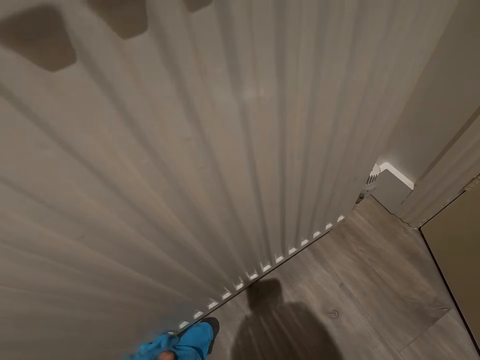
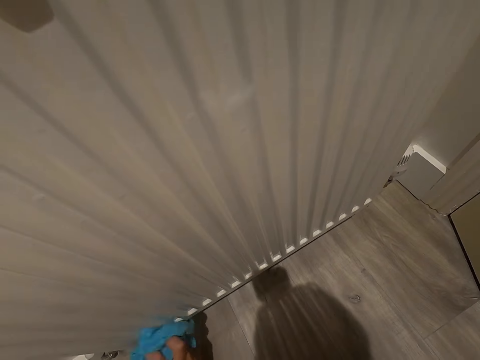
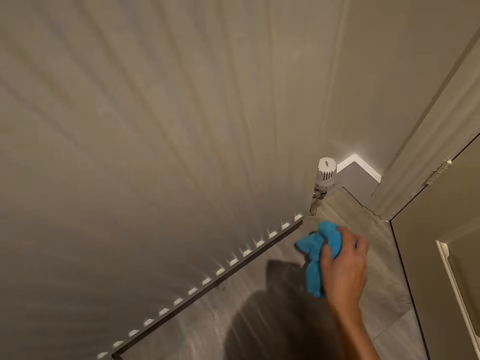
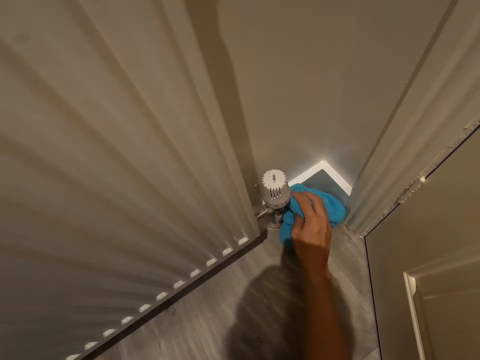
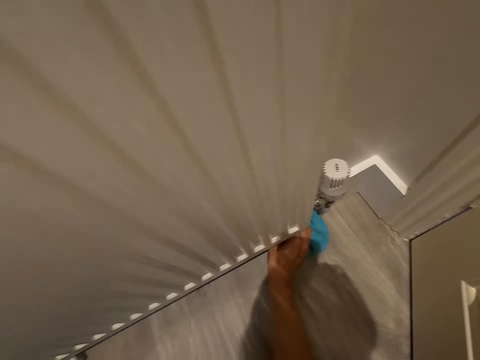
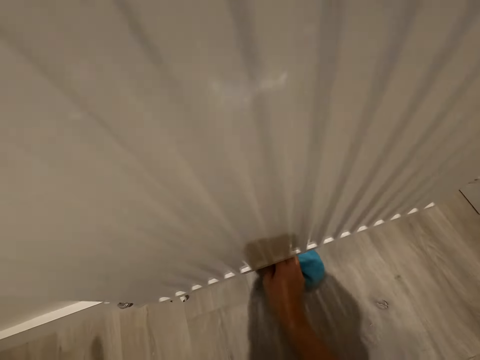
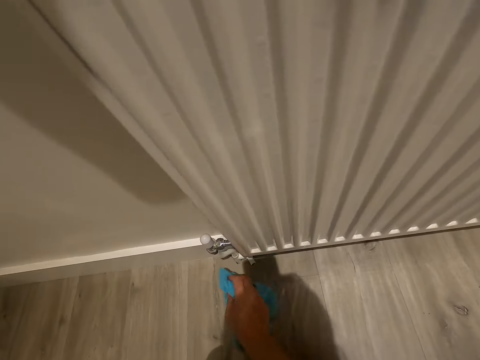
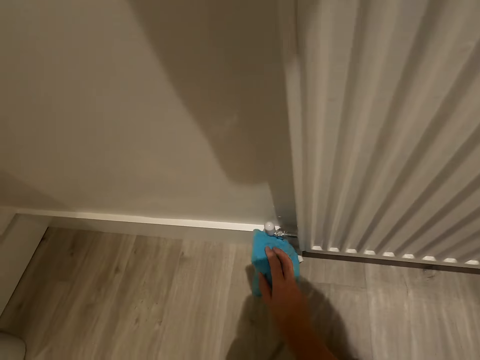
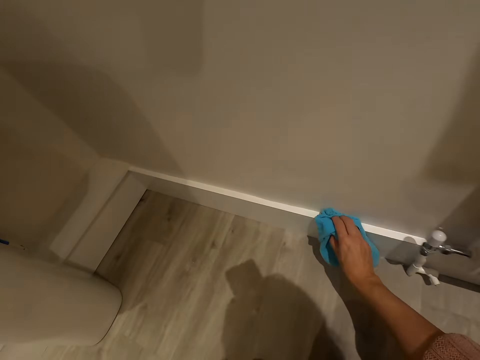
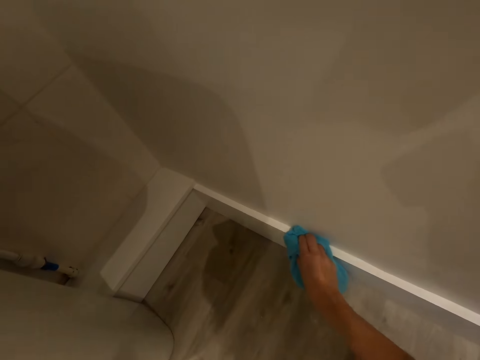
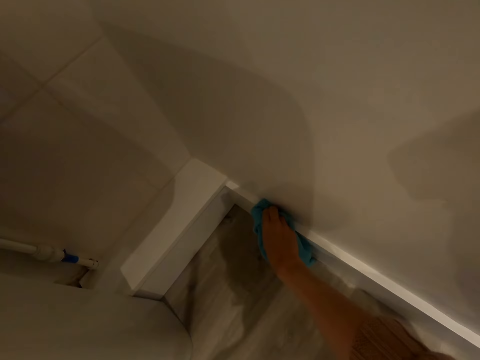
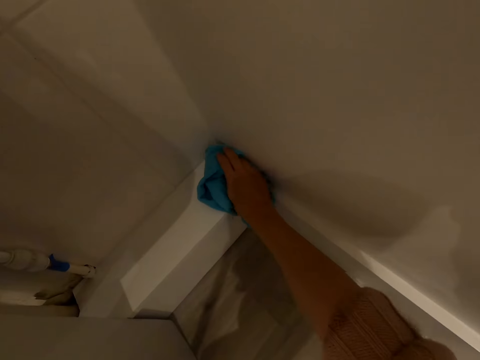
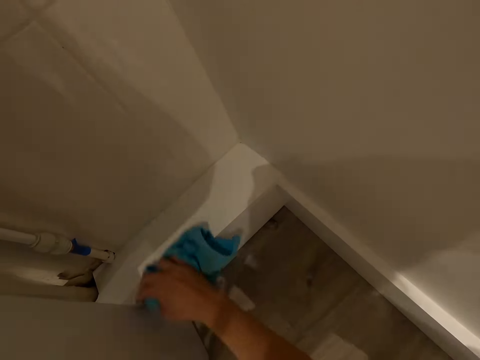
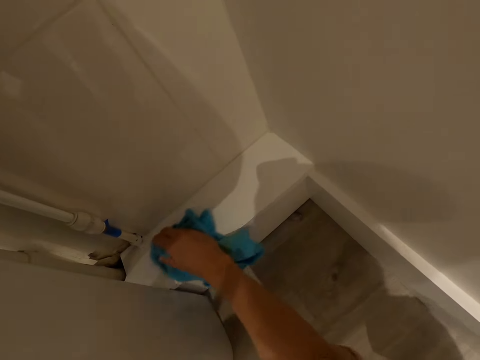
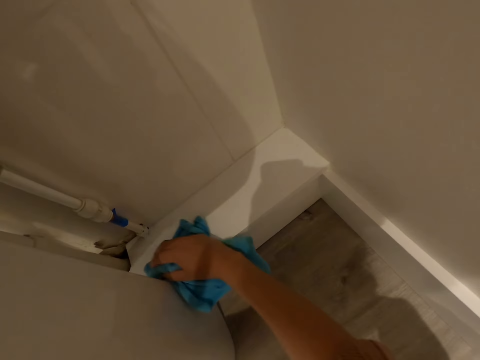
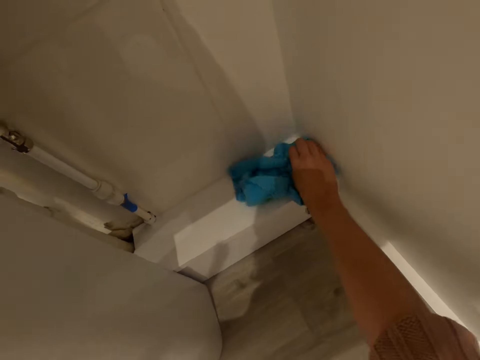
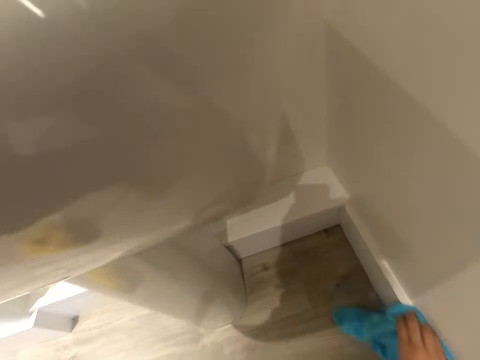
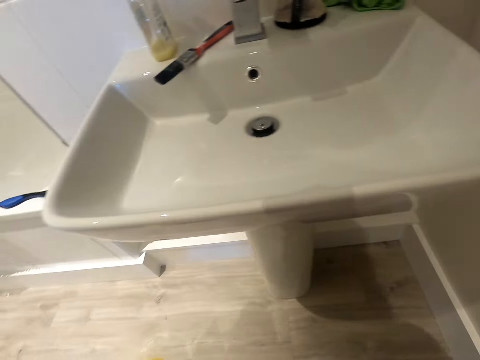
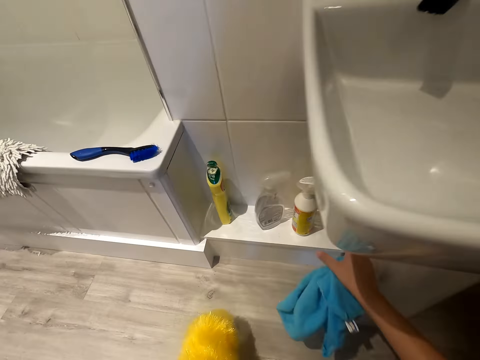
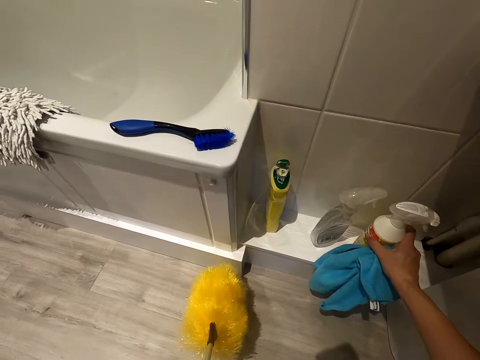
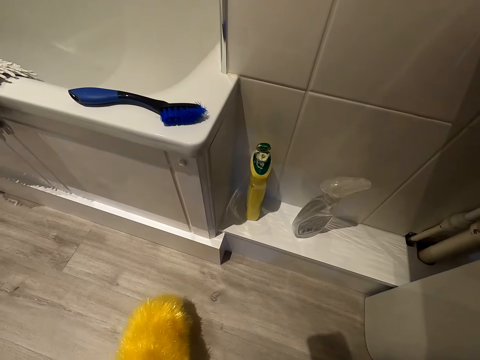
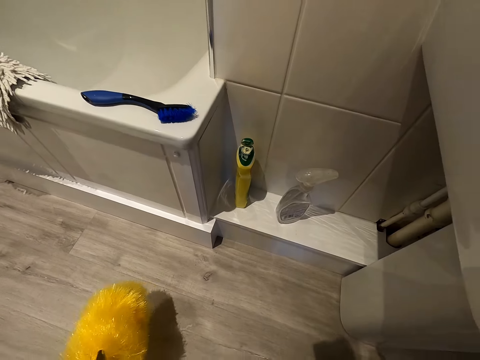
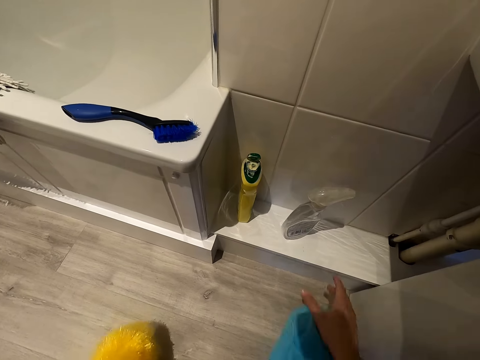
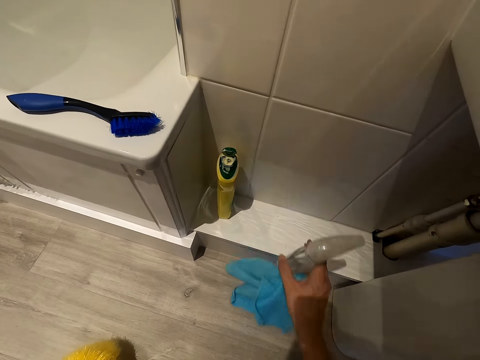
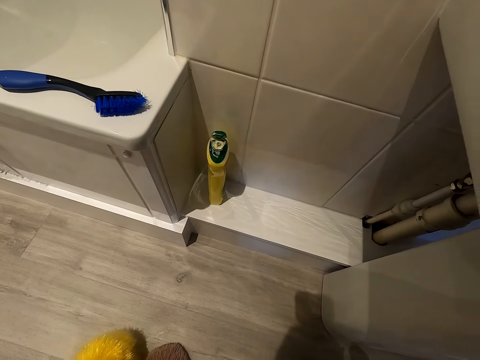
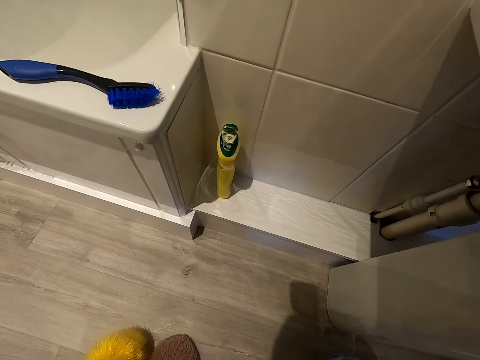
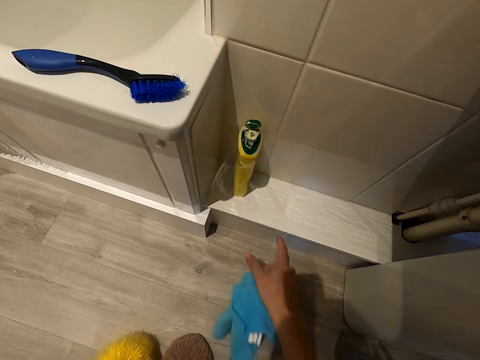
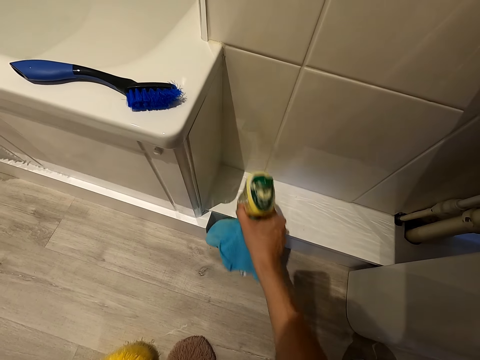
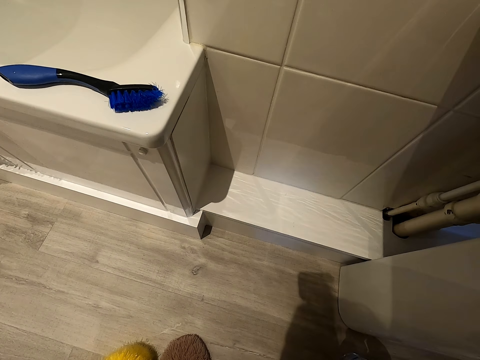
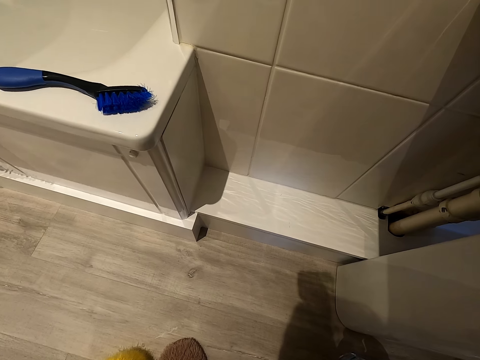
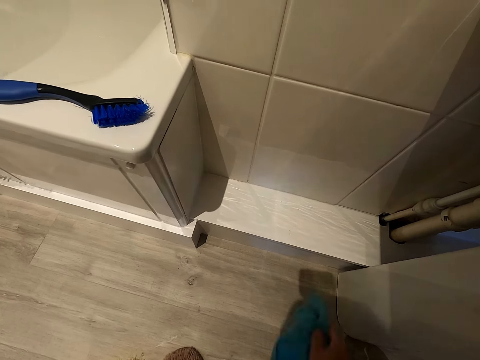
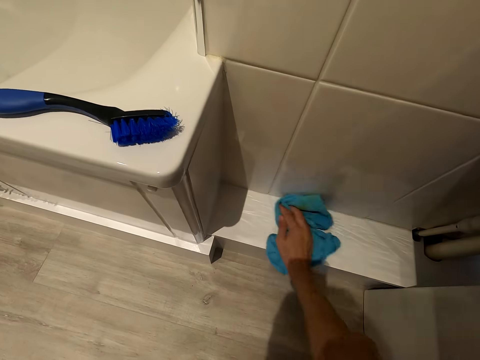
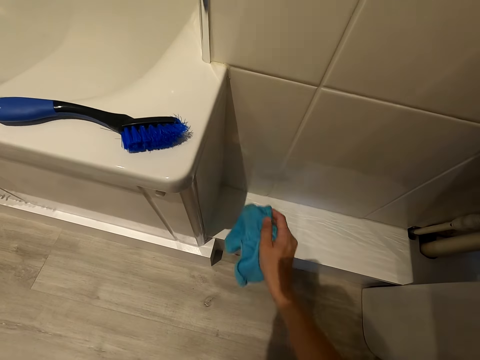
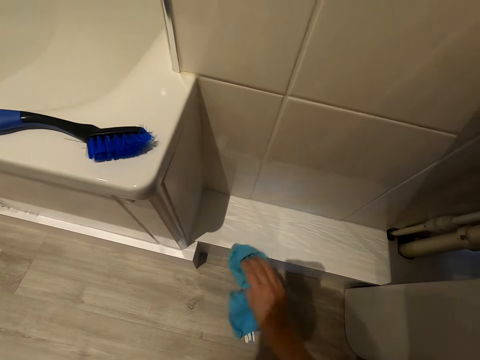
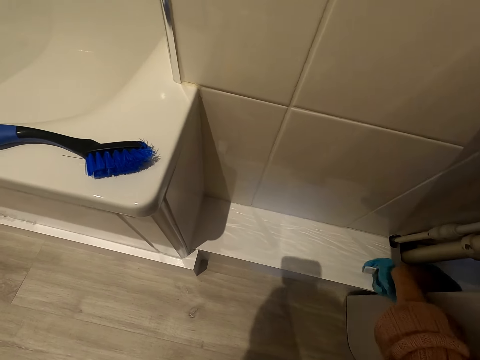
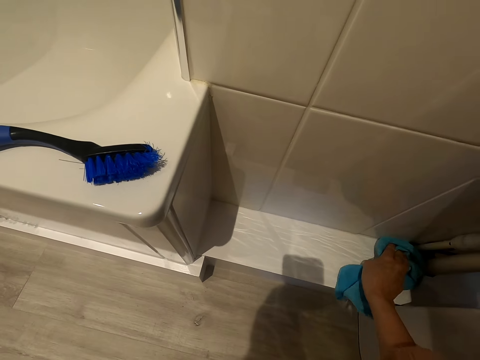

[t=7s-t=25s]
The camera wearer cleans along the wooden belt around the room. They grab the spray bottle. They remove the splash can from the surface. They pick up the detergent bottle. They wipe the surface with a cloth.

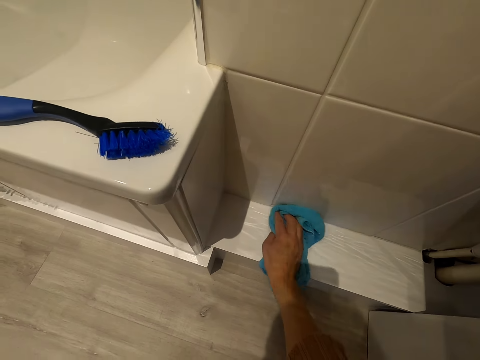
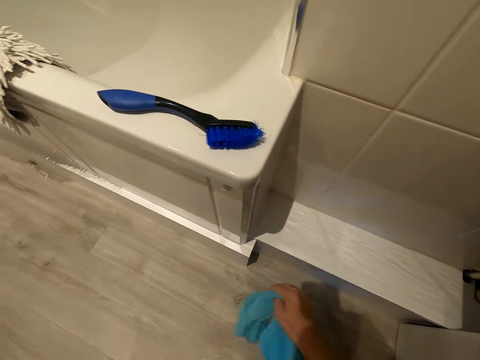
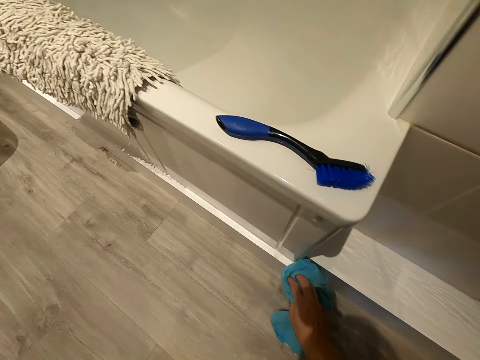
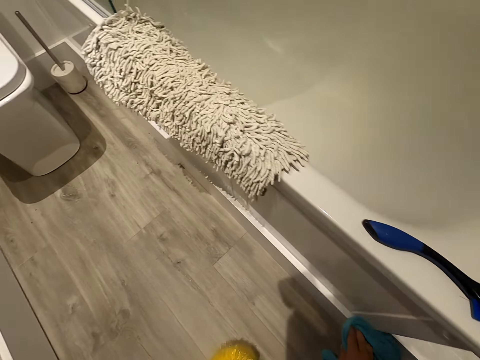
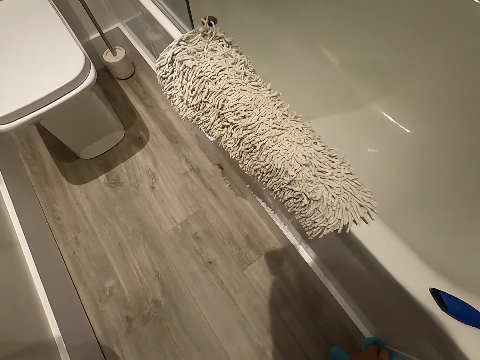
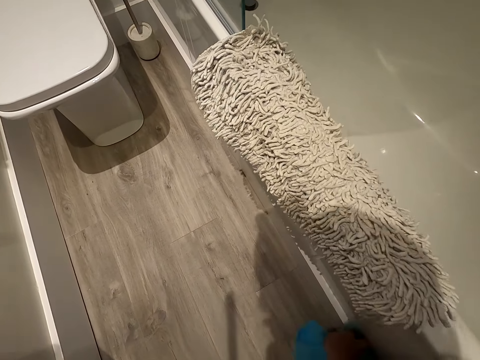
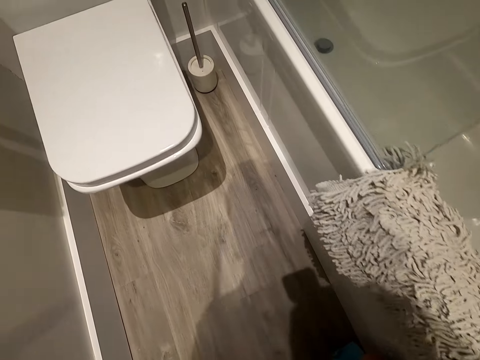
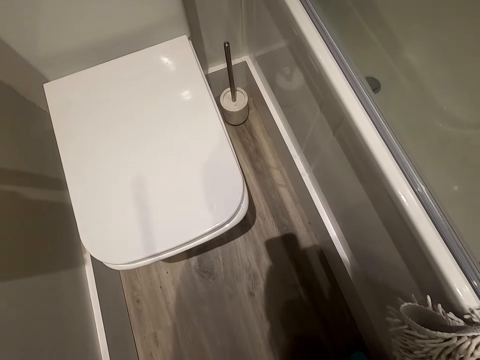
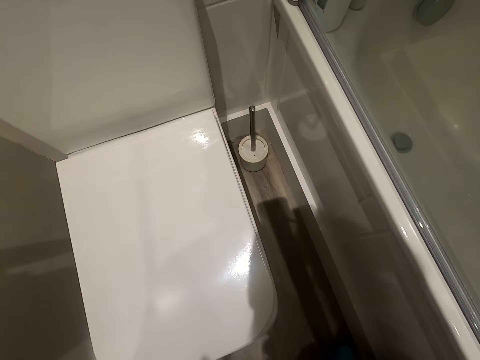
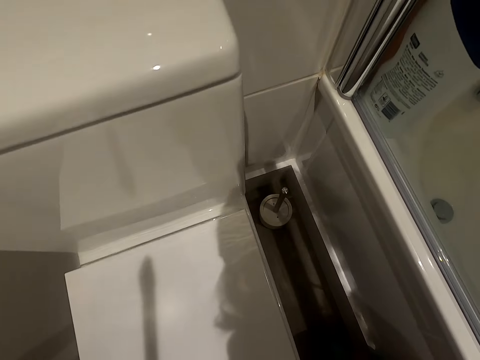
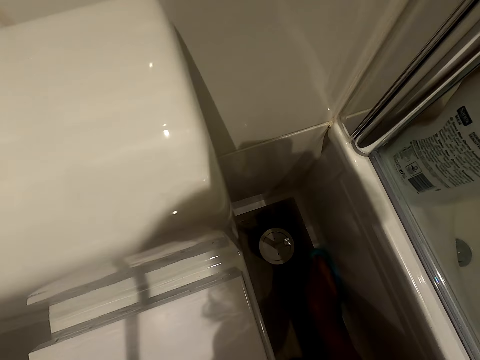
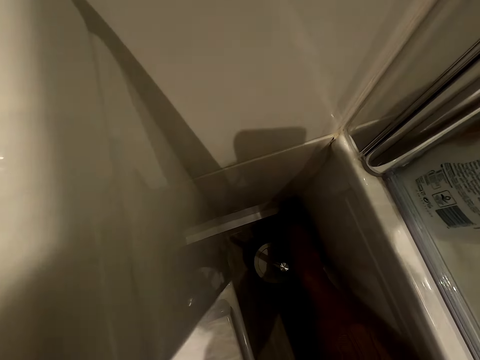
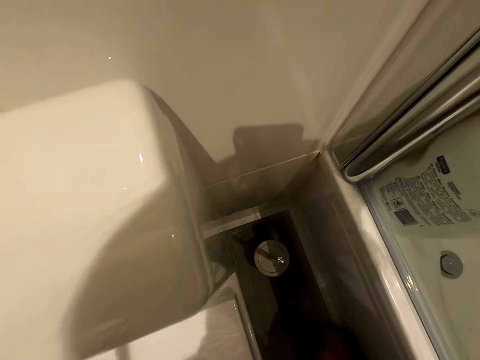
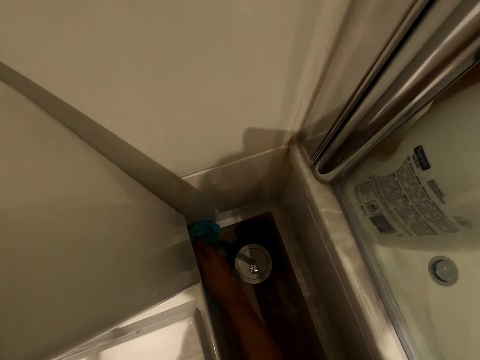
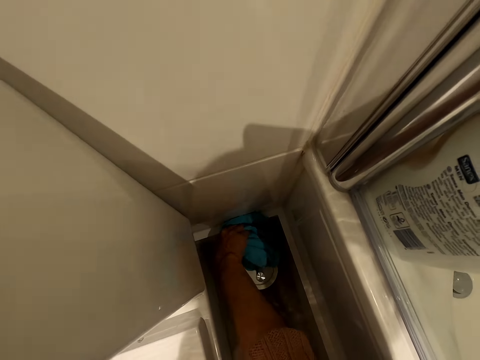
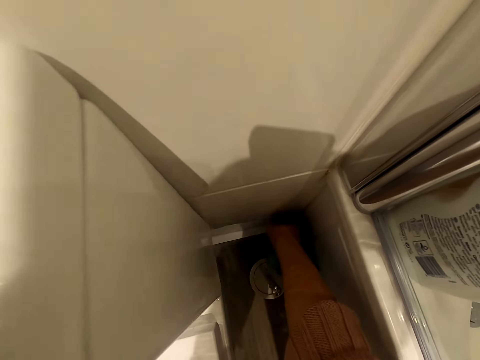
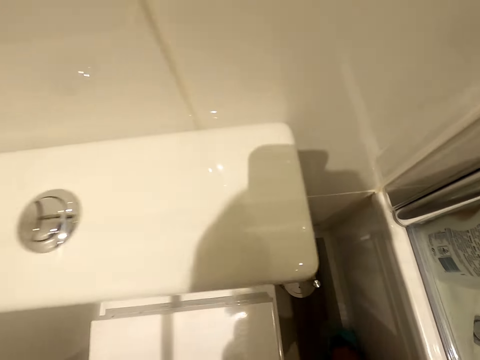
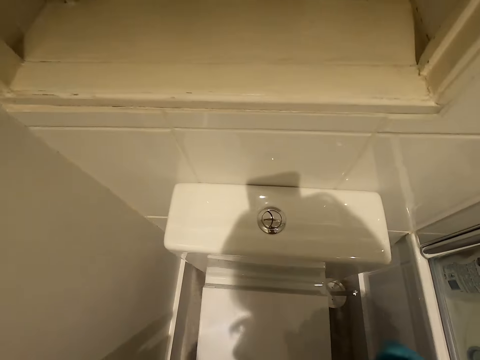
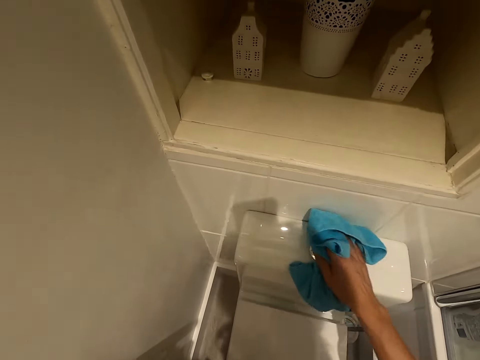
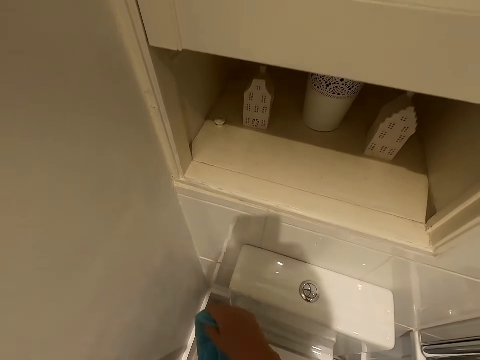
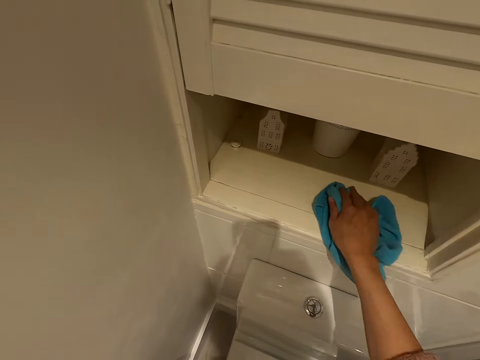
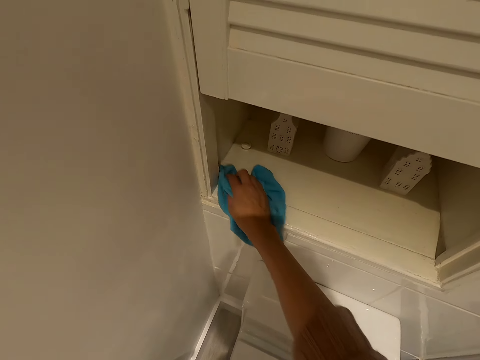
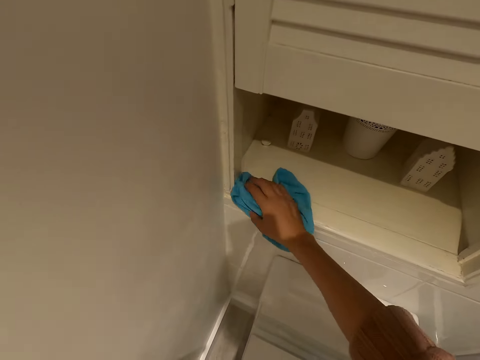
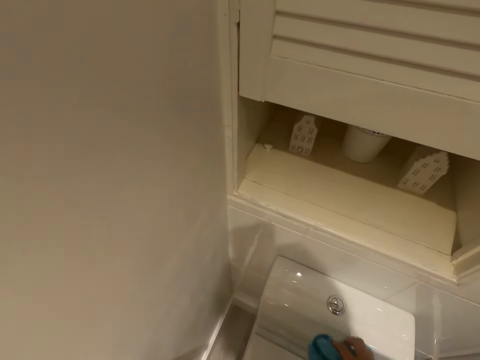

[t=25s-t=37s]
The camera wearer moves around the room. They clean the surface beneath. They wipe the top of the toilet flush. They wipe the drawer.
